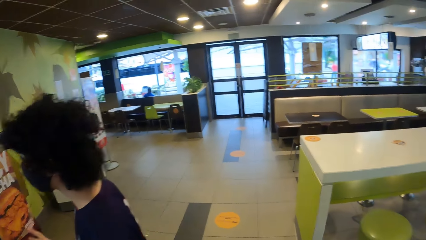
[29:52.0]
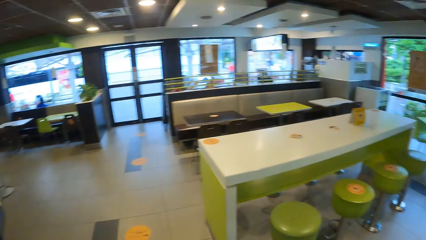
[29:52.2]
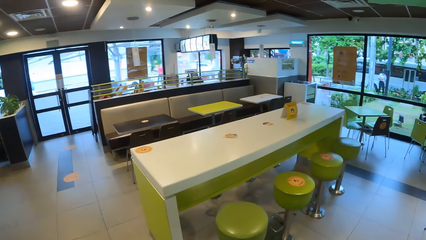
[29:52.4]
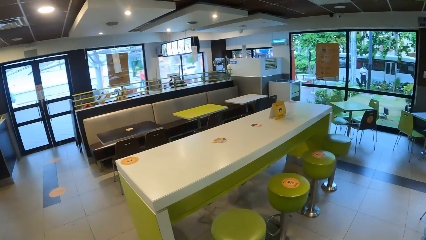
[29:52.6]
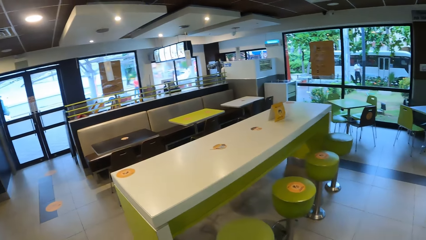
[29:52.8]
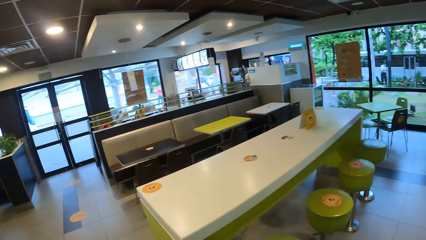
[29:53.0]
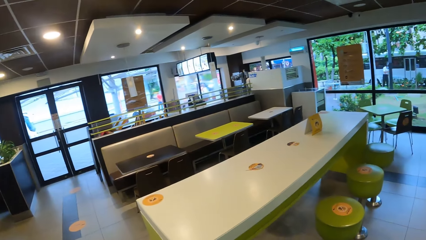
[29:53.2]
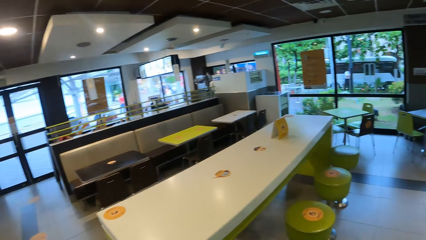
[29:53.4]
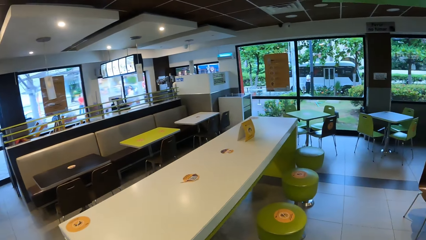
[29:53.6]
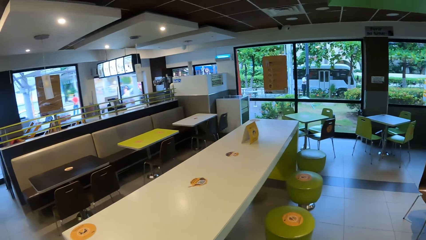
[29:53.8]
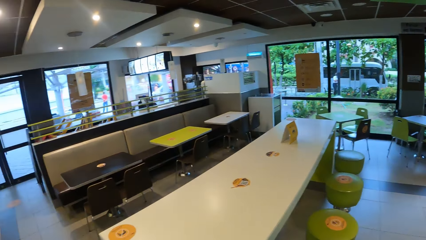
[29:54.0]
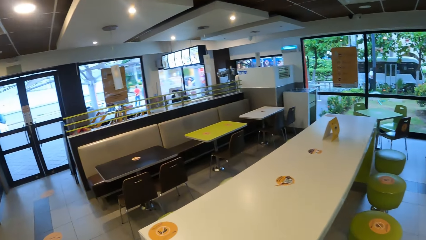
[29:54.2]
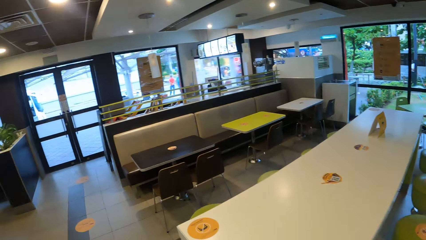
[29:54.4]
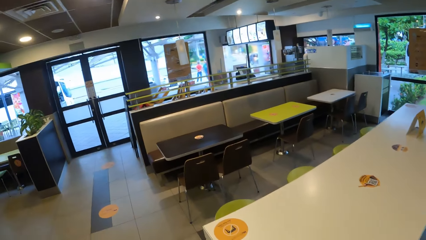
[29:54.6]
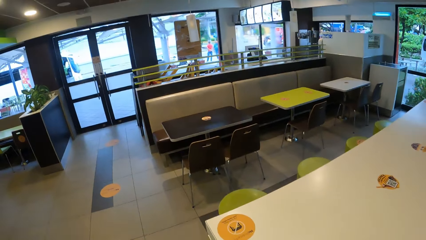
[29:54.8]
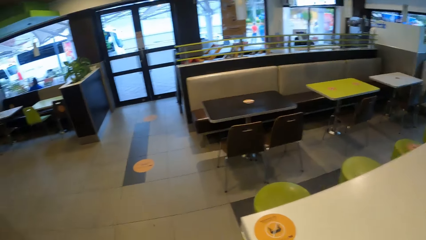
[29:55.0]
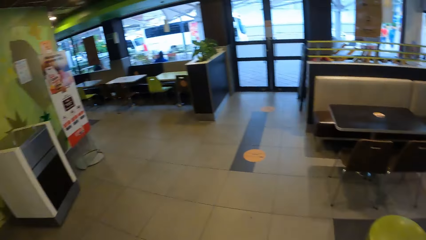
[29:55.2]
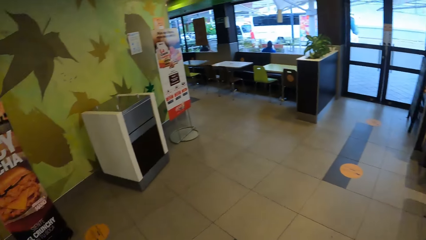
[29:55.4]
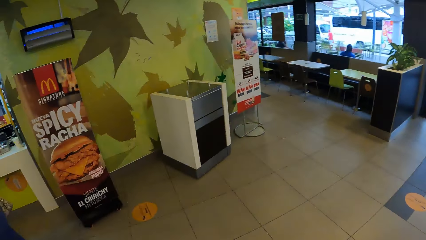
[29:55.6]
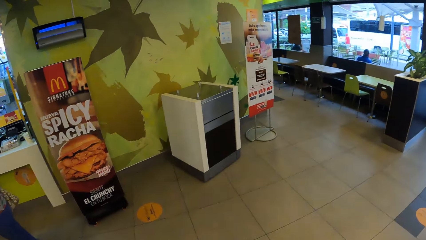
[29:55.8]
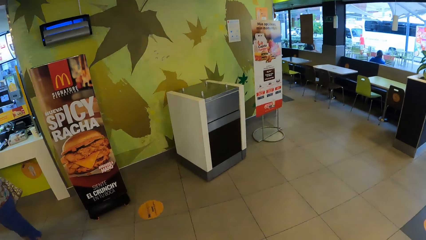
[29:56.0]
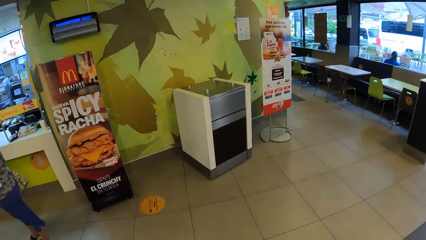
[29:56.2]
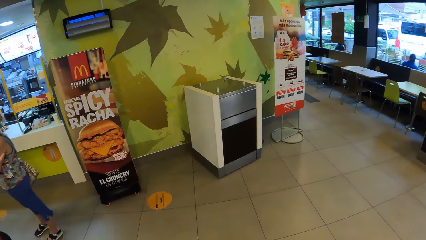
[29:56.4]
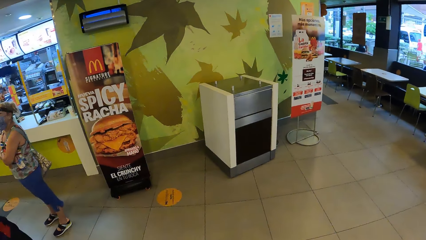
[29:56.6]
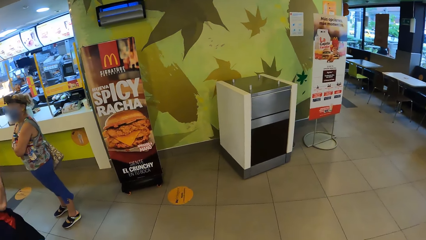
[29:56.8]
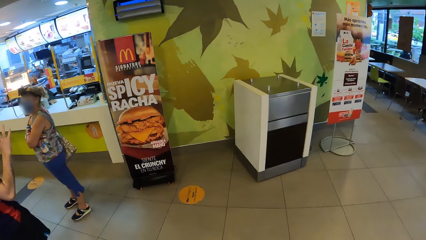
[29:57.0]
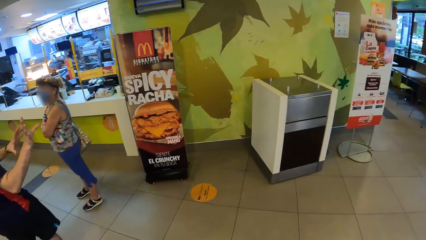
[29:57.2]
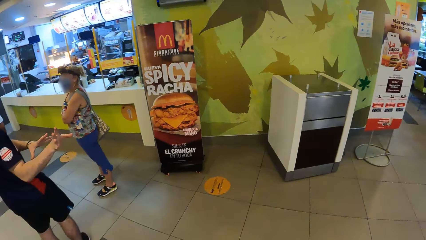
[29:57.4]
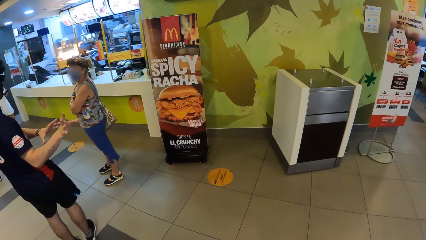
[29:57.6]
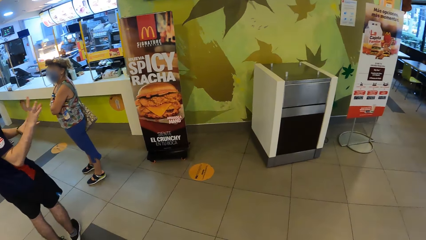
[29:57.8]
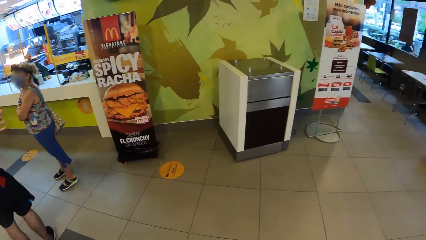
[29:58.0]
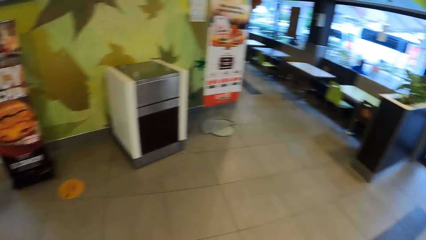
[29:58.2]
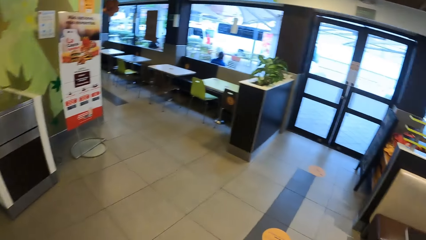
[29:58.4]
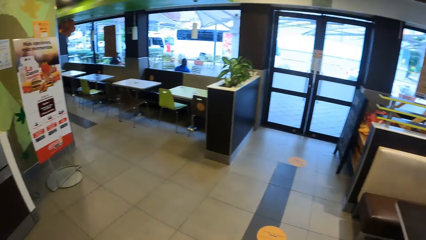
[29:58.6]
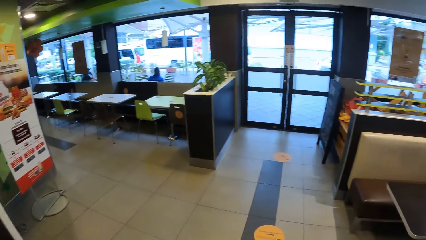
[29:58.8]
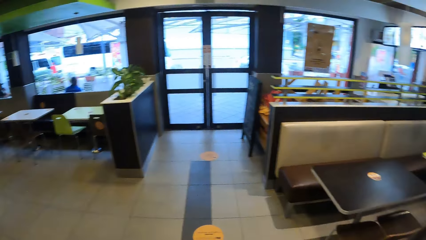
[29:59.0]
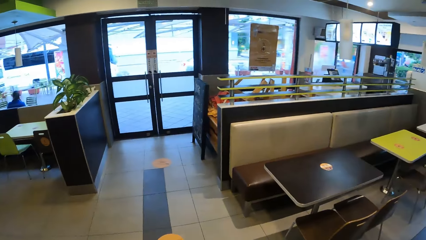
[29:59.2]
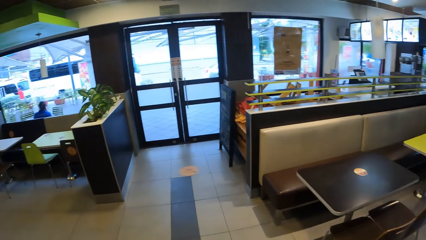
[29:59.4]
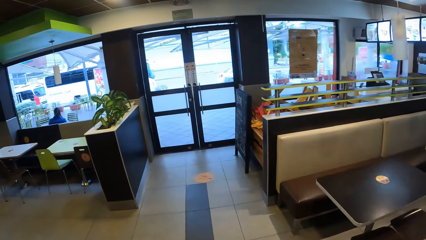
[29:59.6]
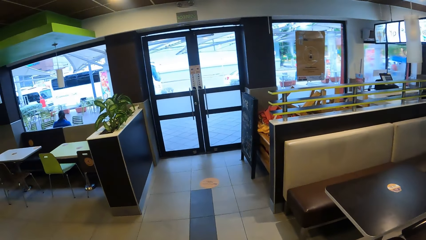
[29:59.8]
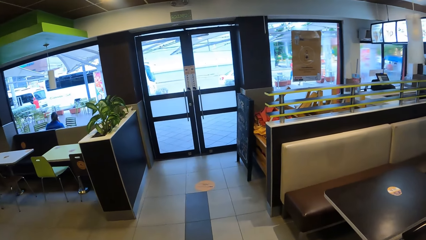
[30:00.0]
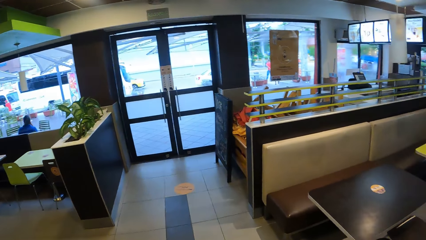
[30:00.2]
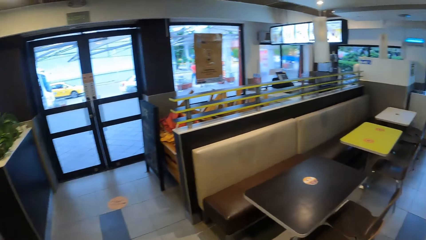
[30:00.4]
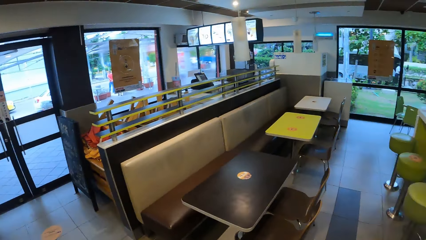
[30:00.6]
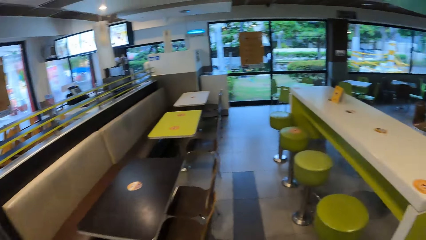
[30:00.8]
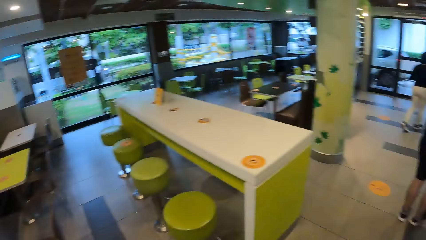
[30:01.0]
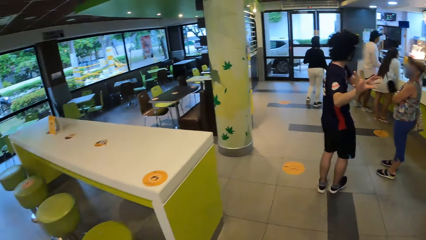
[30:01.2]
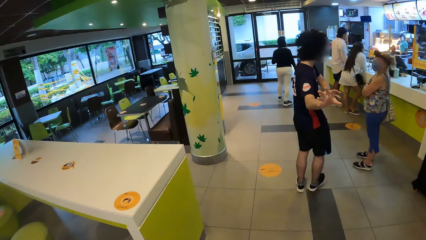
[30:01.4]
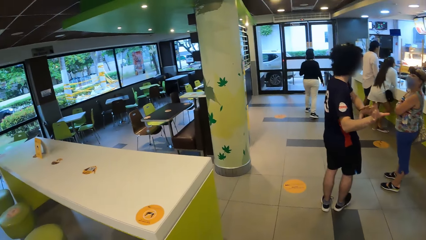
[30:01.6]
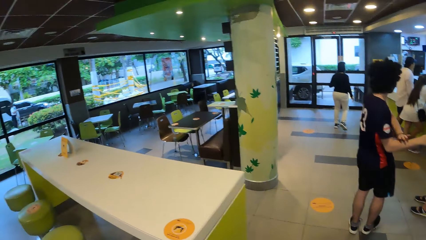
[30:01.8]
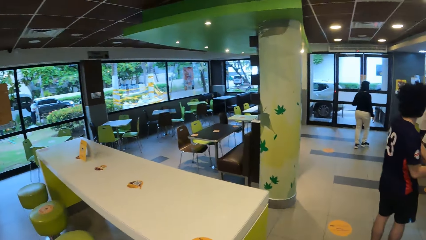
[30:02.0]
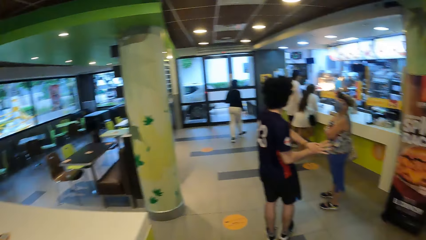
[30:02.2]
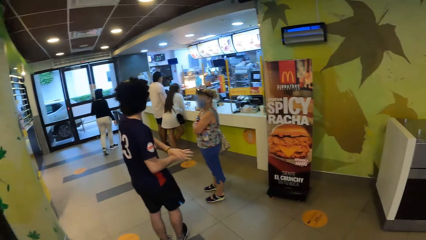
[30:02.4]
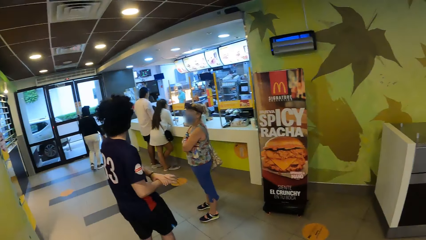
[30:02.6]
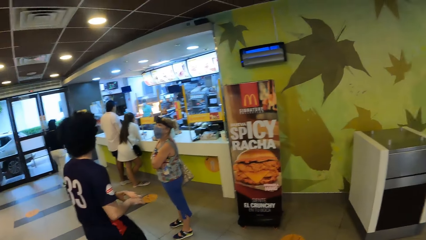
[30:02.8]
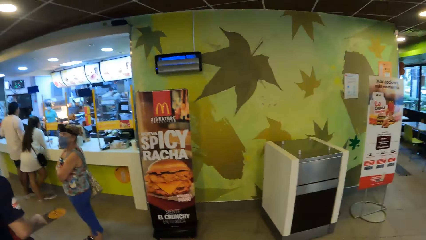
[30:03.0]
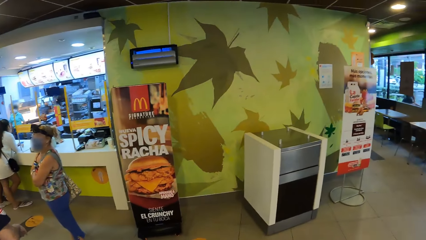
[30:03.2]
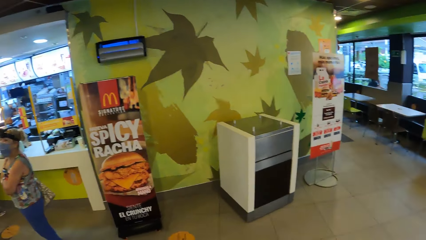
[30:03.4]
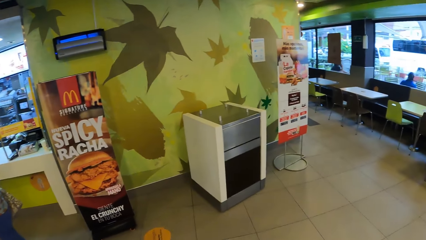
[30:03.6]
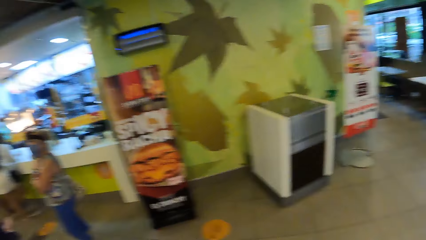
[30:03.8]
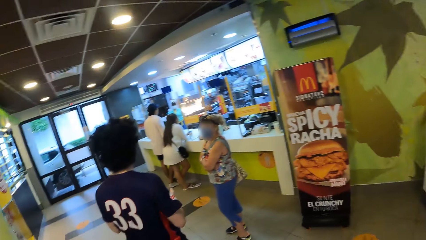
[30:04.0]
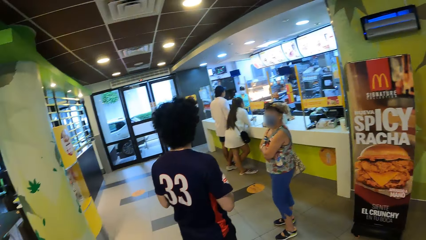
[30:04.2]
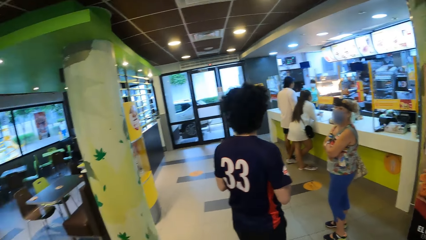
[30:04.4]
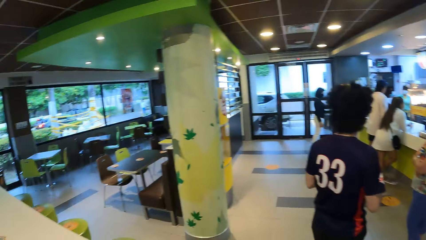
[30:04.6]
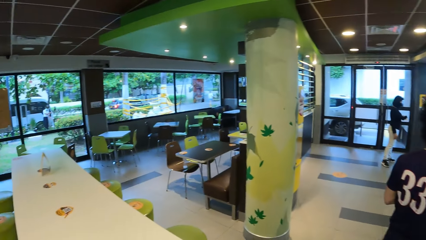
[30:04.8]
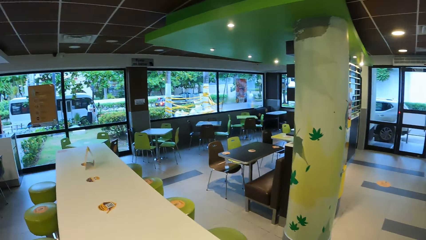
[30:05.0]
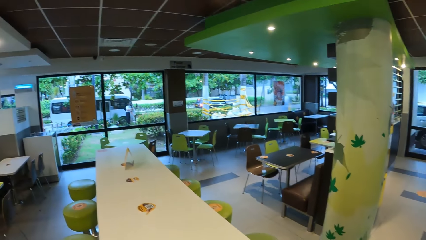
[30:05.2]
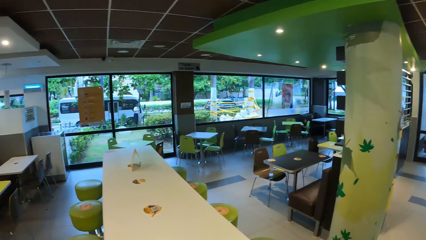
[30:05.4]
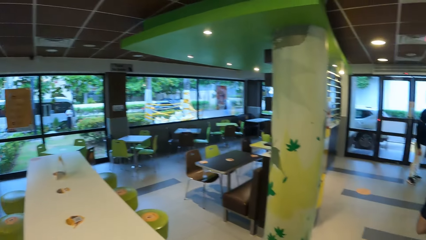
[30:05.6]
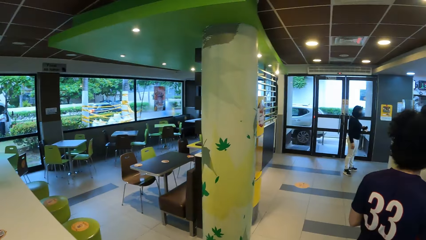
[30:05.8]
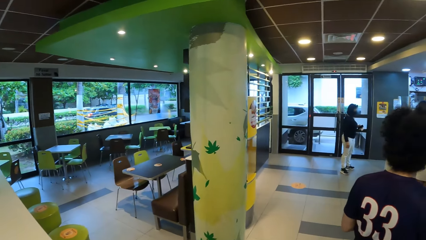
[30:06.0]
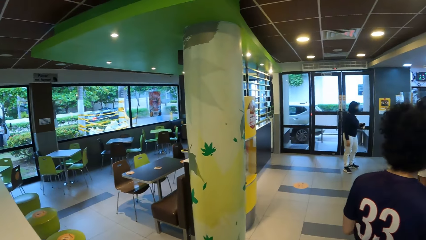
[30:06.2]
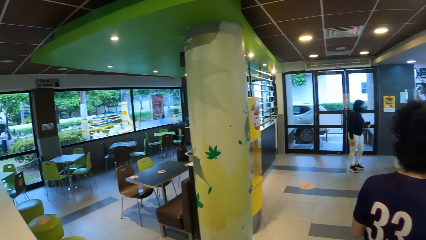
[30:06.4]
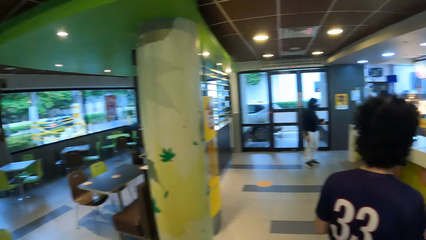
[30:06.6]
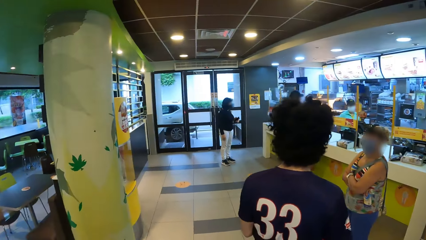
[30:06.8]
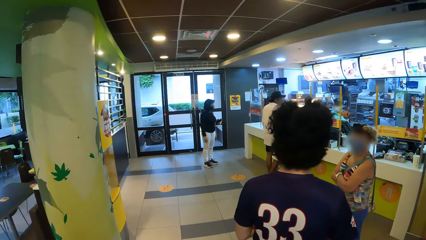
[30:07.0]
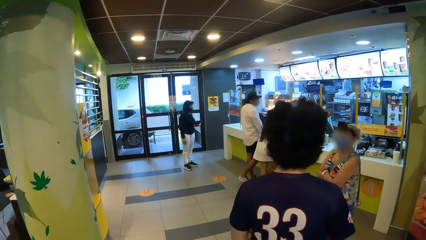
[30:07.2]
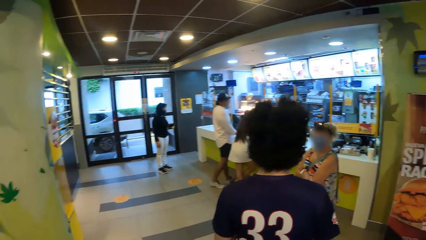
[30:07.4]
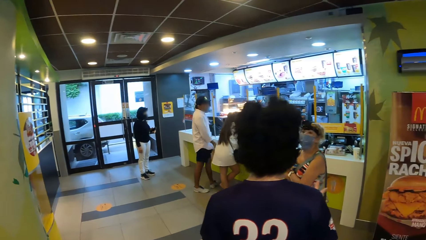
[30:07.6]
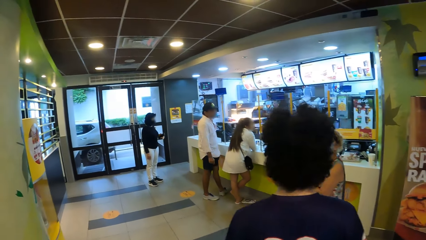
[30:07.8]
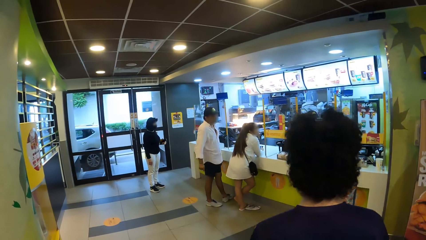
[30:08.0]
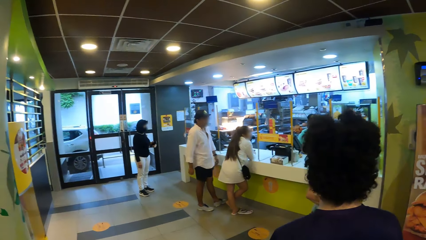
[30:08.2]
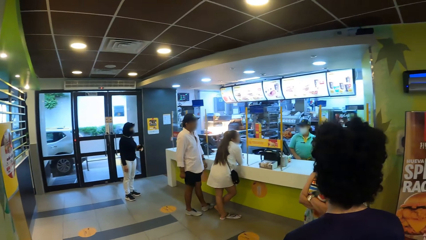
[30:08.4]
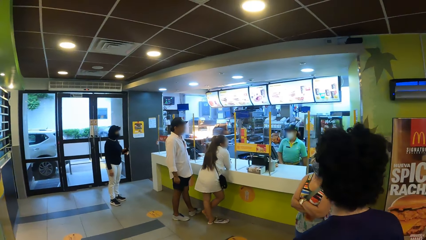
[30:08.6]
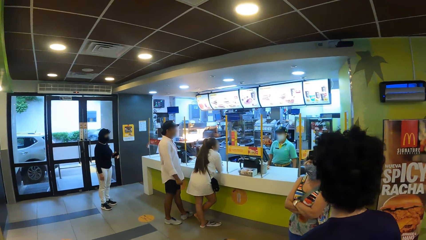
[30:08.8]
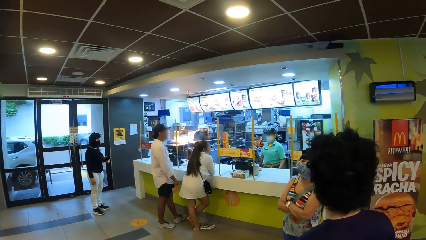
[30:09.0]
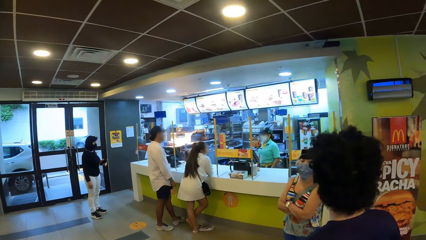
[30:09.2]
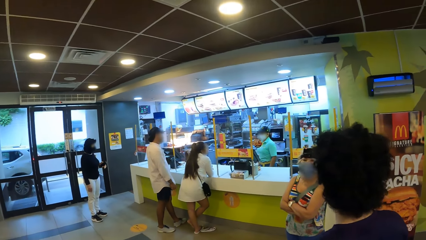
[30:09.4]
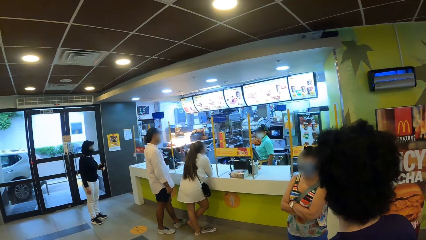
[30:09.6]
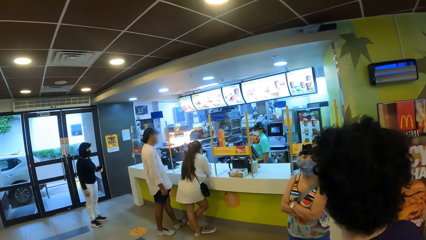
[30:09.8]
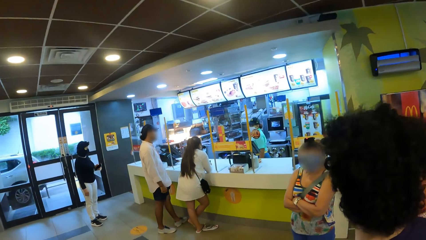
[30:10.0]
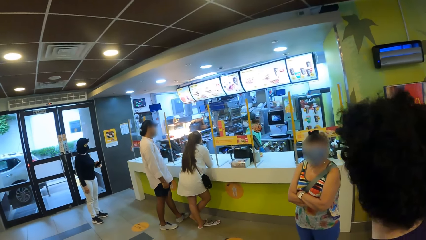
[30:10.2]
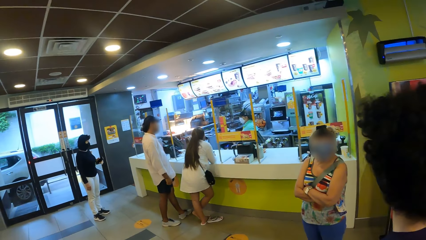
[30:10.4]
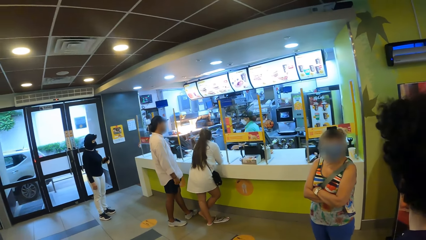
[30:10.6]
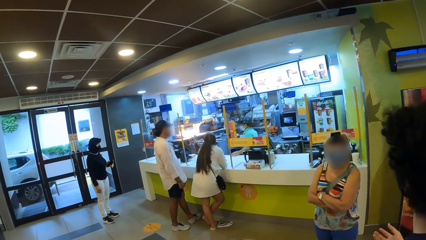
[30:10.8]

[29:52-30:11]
The camera wearer moves around the restaurant. A man interacts with a friend with the hand gesture. A man talks to a woman. The camera wearer looks around and moves around the restaurant. The man talks to the woman. The camera wearer moves around the restaurant again. Another woman talks to a third woman.
